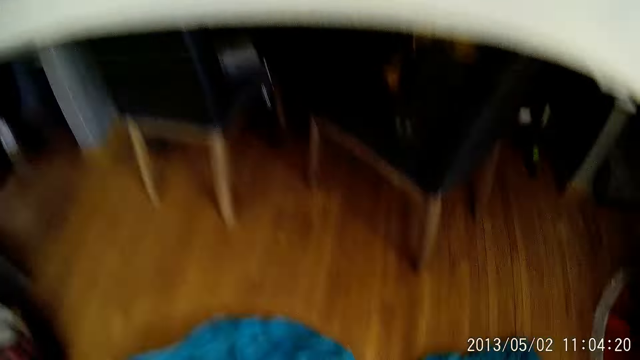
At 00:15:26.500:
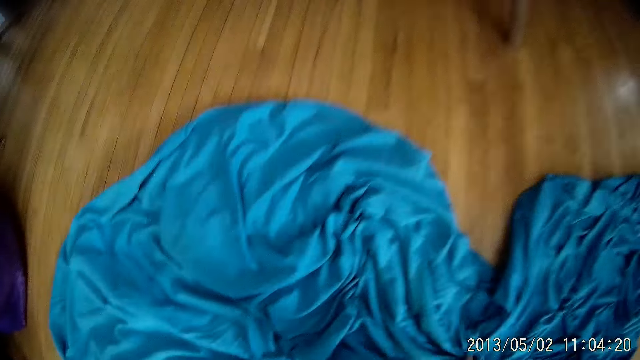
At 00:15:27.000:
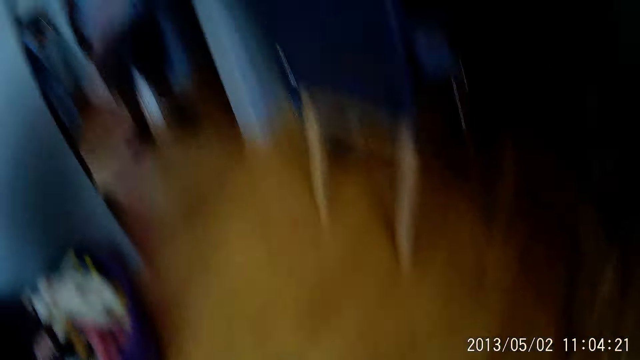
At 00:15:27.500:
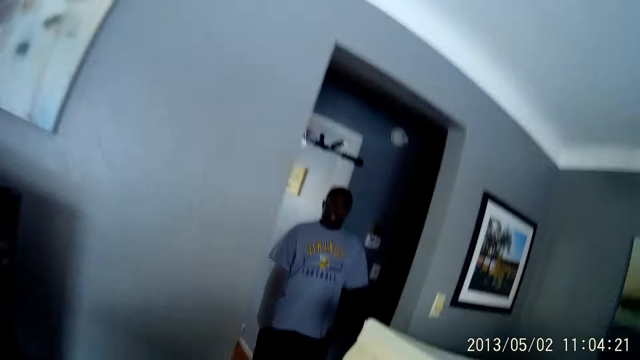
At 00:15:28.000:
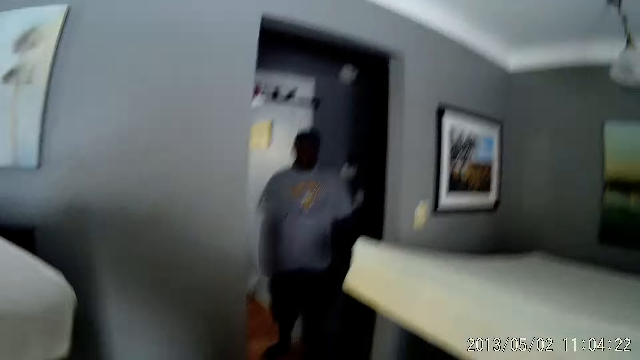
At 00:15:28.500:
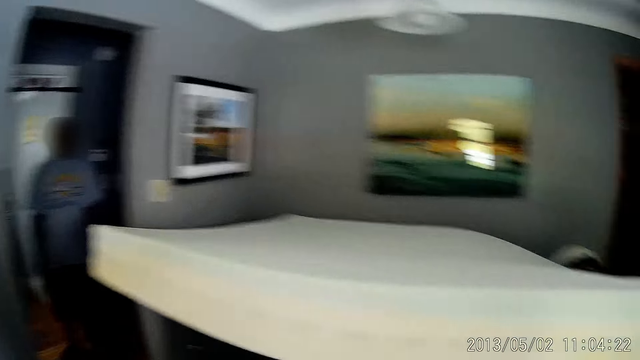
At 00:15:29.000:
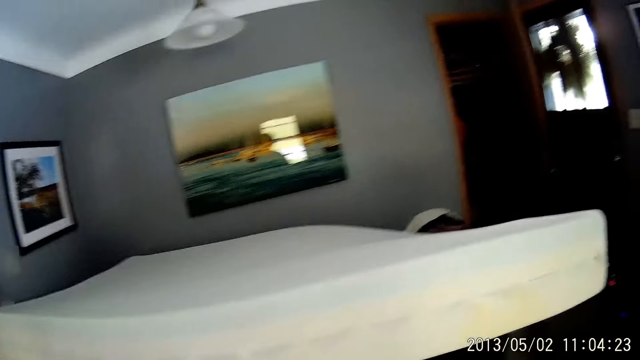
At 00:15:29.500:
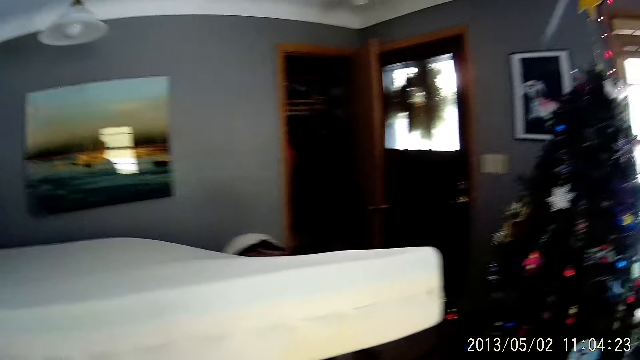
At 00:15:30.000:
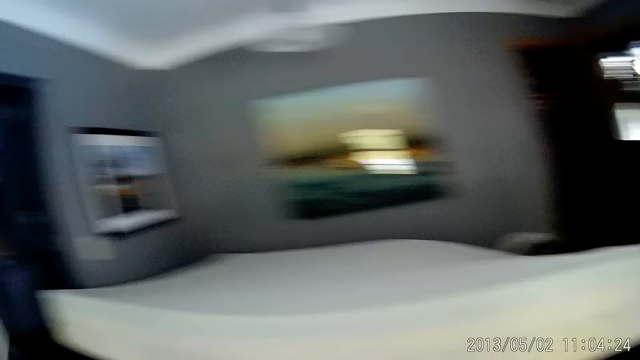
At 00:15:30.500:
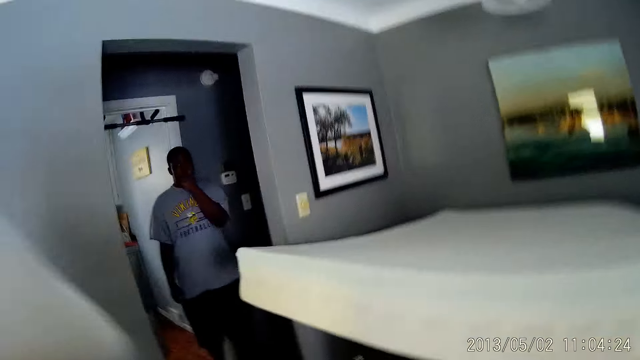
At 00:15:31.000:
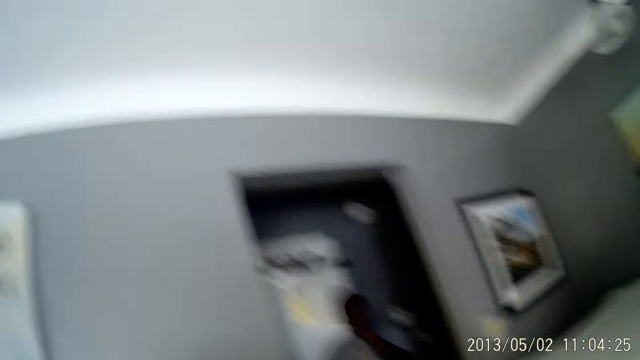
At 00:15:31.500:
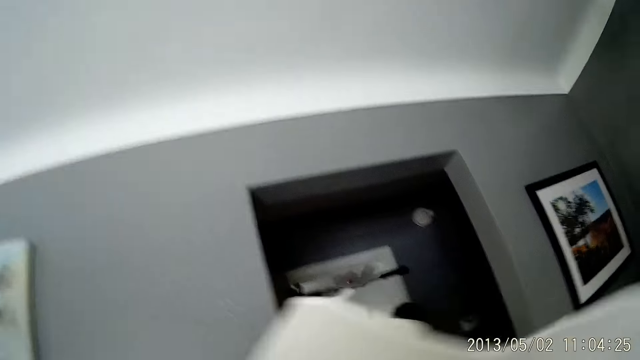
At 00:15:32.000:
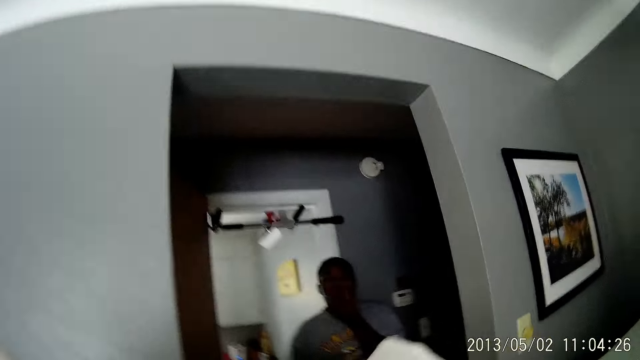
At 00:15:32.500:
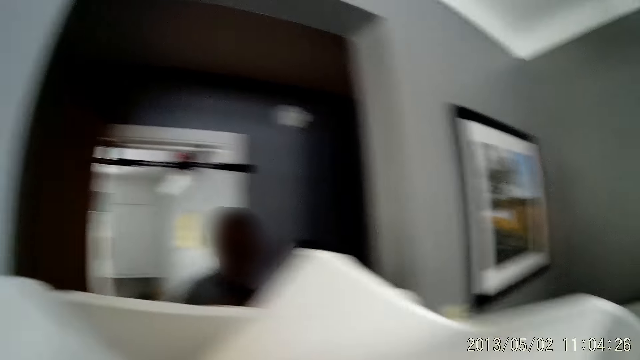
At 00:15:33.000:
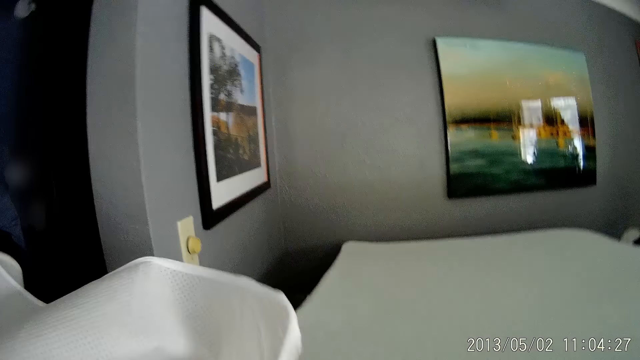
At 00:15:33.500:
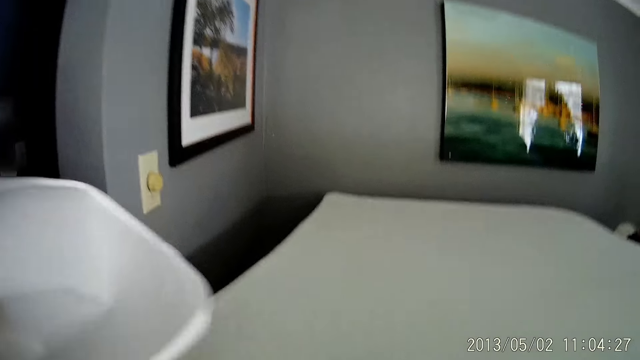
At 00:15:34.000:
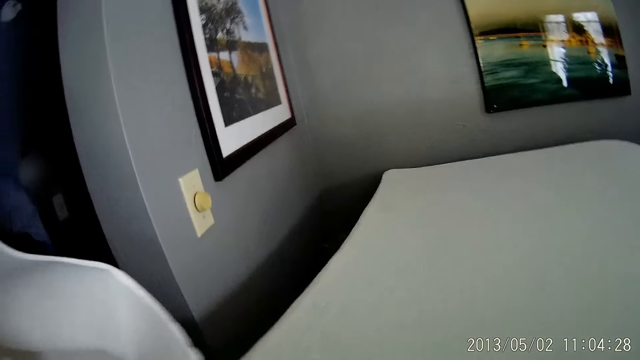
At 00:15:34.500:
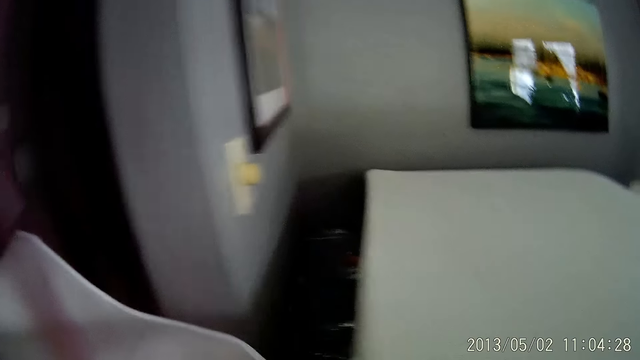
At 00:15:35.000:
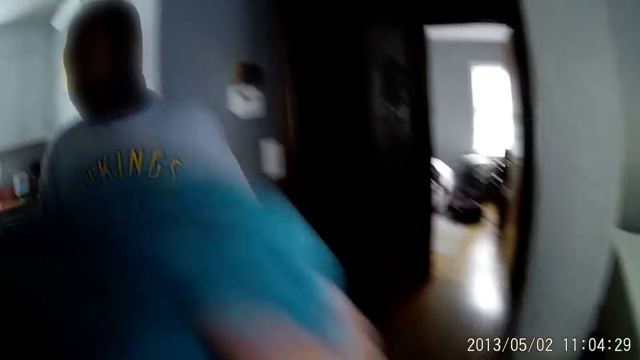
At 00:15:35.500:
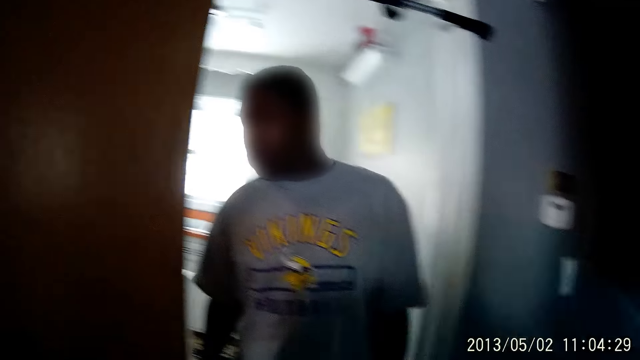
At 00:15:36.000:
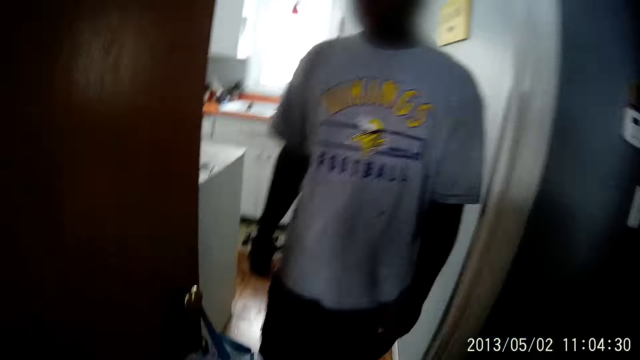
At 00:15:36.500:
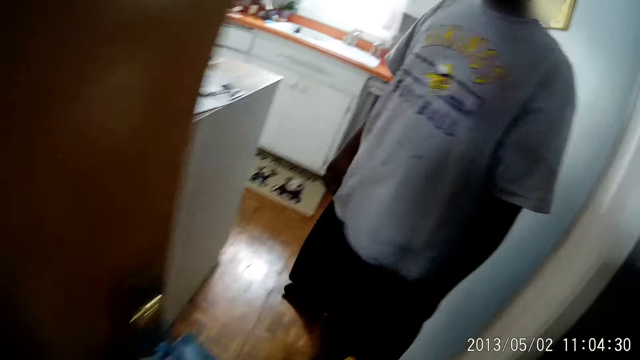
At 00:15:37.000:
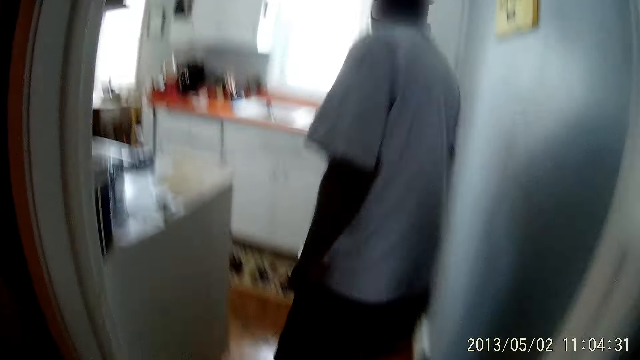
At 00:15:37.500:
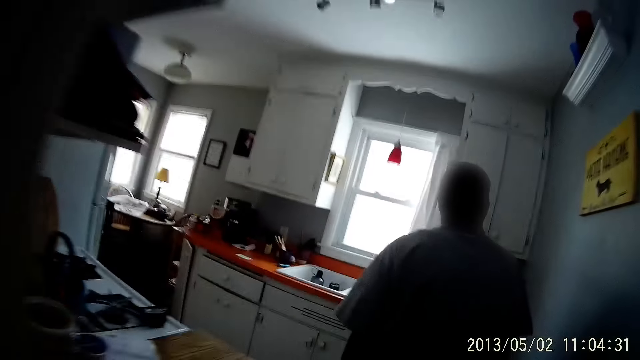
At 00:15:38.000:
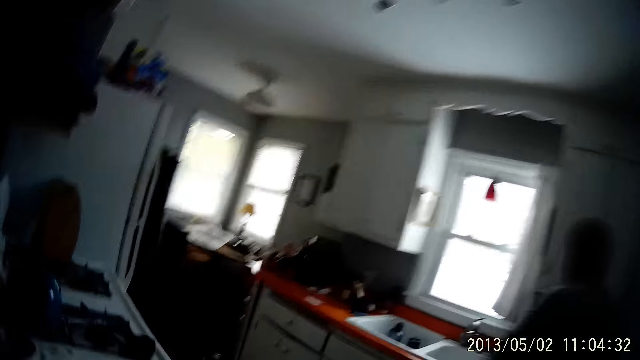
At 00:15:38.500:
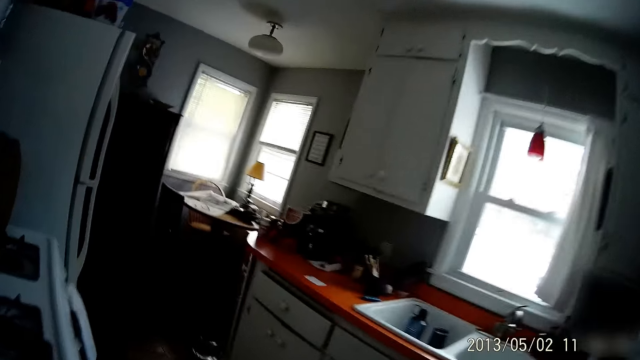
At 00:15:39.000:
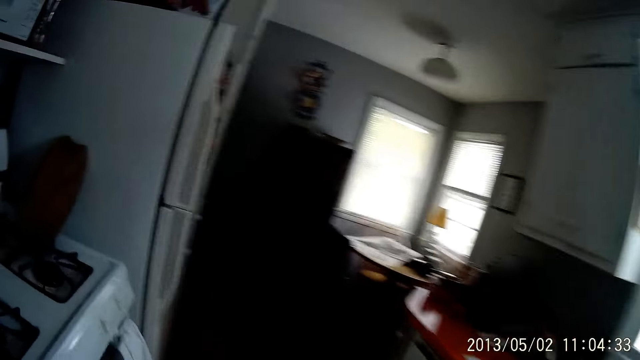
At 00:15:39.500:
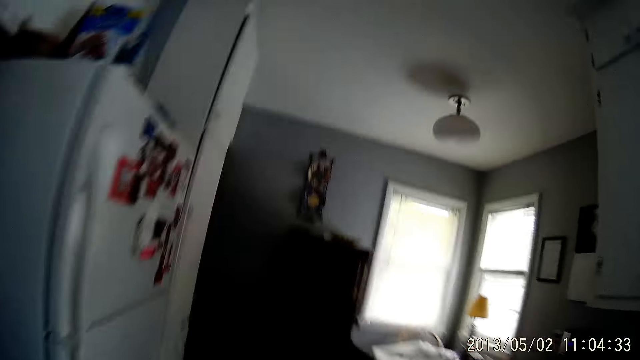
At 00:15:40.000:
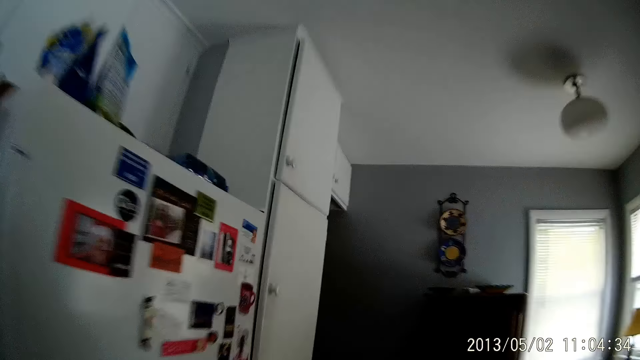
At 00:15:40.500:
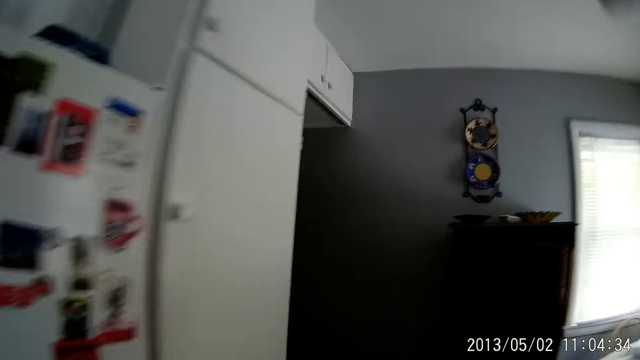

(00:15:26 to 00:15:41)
The camera wearer picks the bedsheet or mattress cover from the ground with his right hand. He looks around. He stretches the mattress cover. He passes the mattress cover to the left hand. A man walks into the kitchen. The camera wearer walks into the kitchen.

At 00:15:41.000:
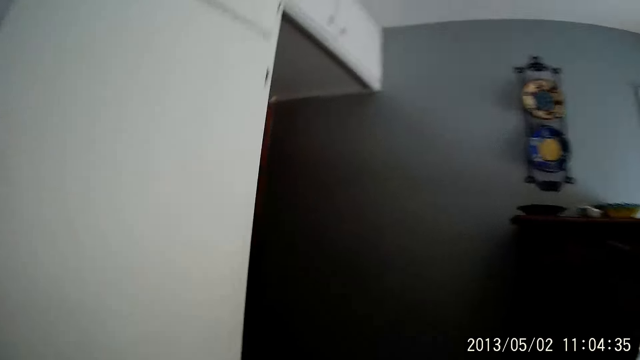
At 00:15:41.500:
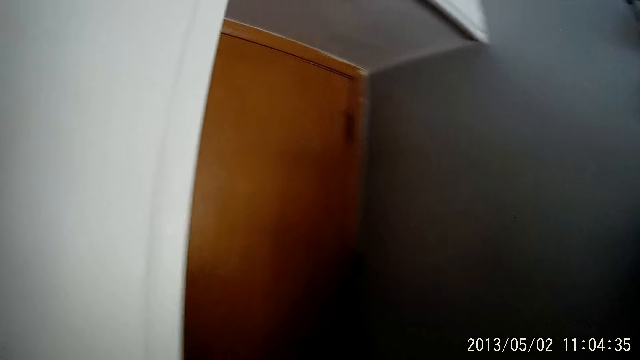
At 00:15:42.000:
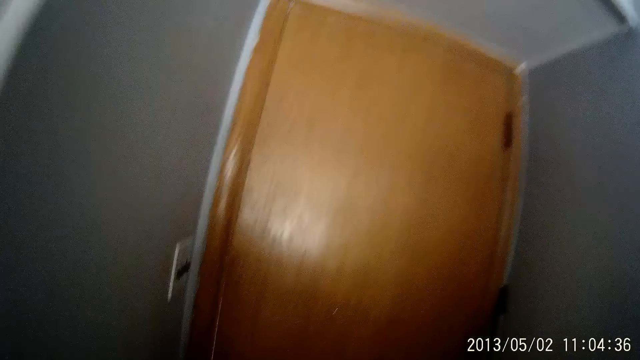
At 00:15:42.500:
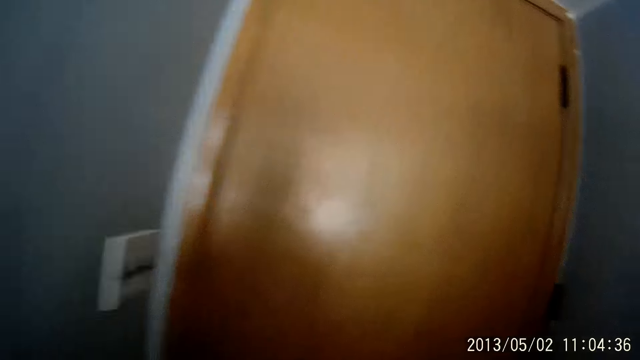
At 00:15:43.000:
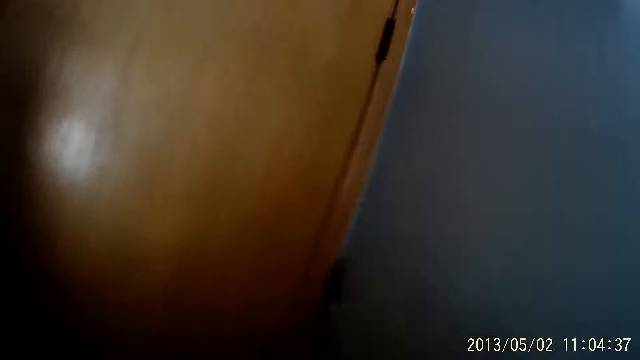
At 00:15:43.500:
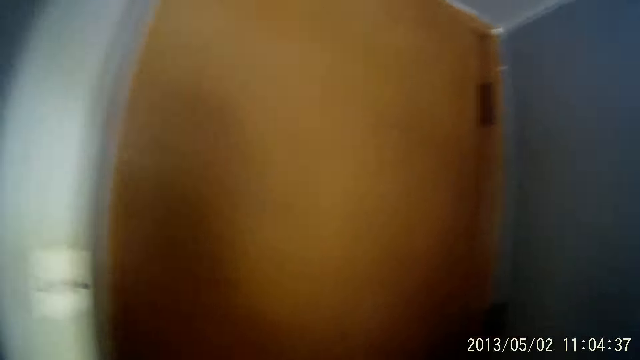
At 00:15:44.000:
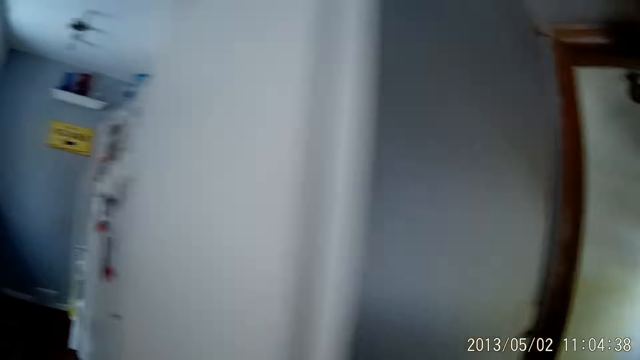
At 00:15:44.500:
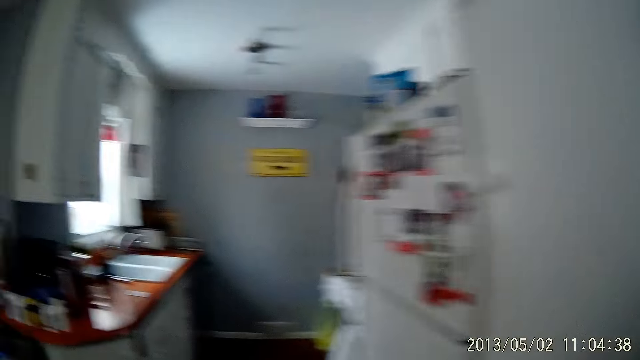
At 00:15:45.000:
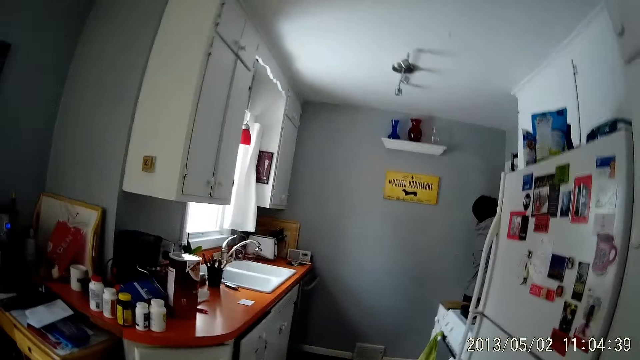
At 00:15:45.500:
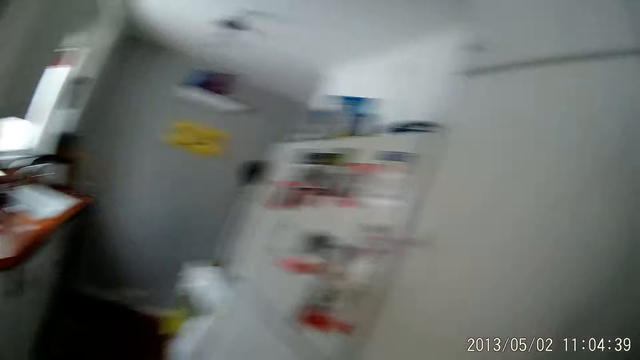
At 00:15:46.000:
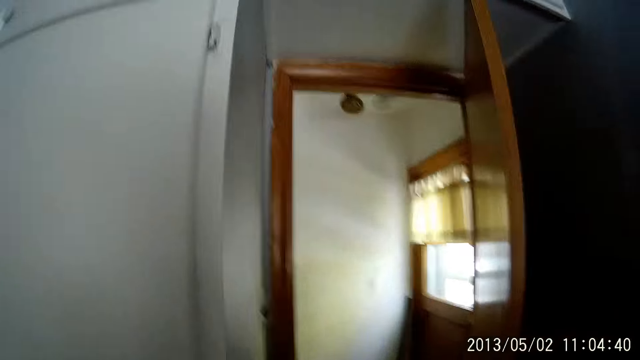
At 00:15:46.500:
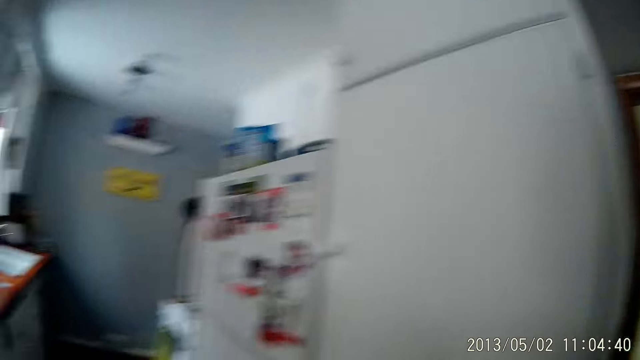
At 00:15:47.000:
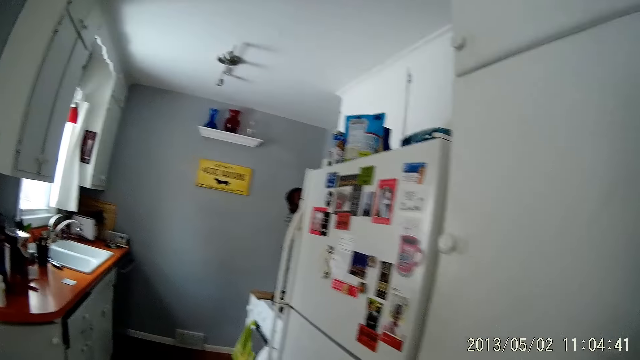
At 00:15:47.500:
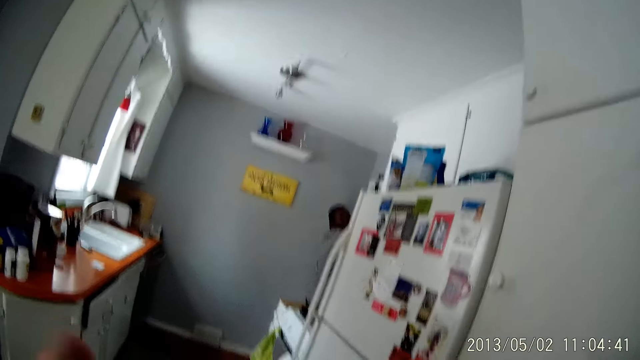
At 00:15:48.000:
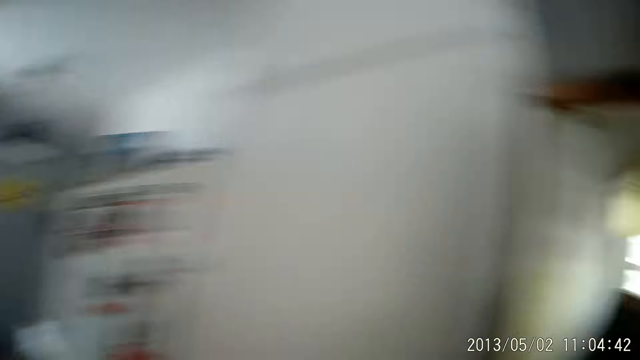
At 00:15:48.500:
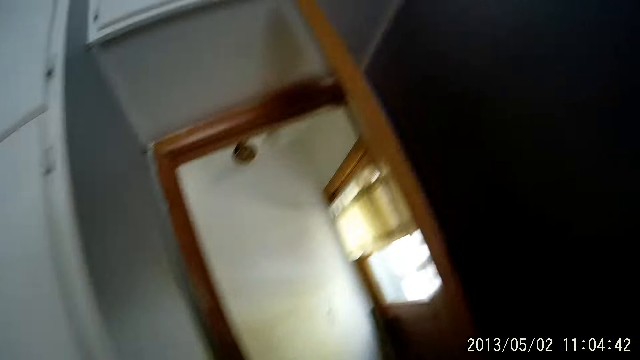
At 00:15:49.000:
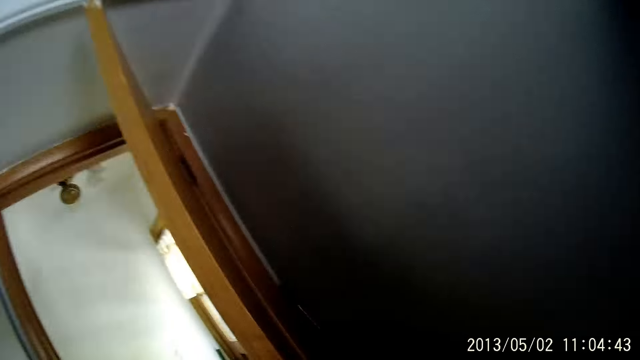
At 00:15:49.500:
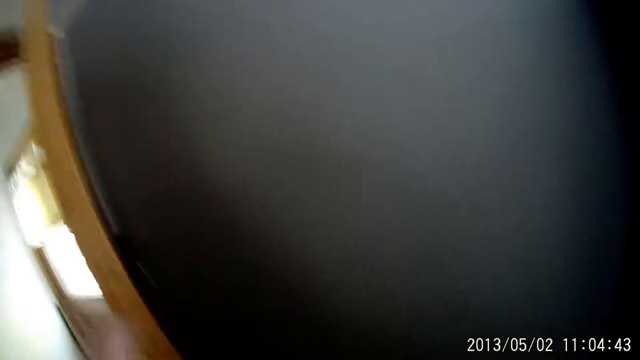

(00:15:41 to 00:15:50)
The camera wearer looks around. He walks in the house. He opens the door with his left hand.
